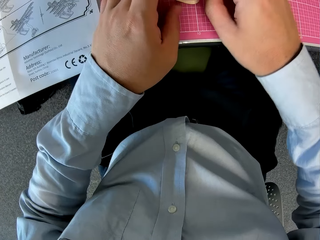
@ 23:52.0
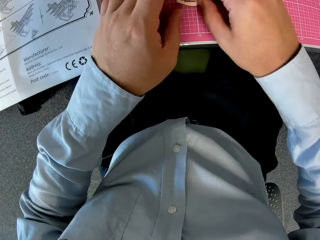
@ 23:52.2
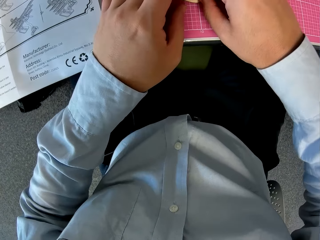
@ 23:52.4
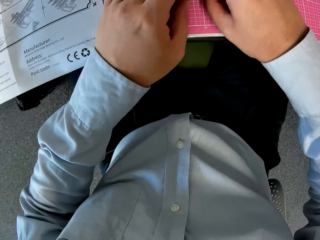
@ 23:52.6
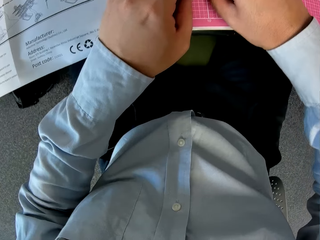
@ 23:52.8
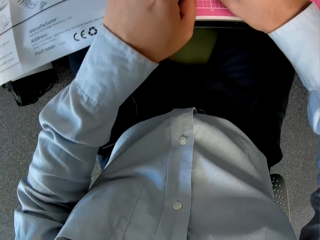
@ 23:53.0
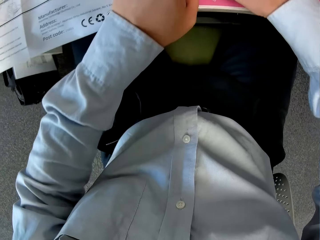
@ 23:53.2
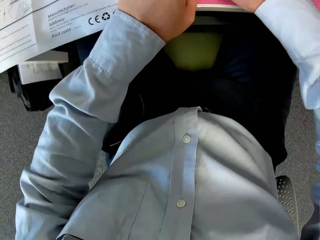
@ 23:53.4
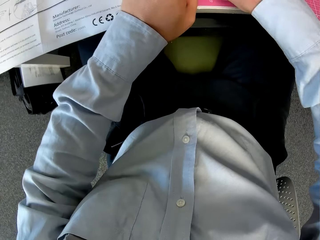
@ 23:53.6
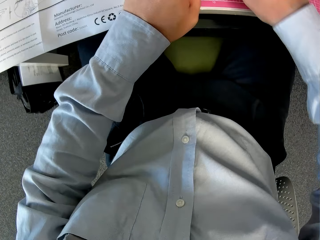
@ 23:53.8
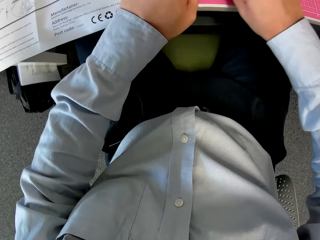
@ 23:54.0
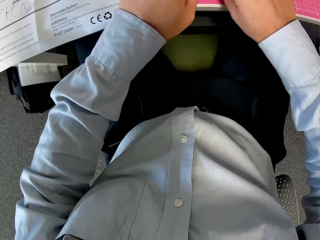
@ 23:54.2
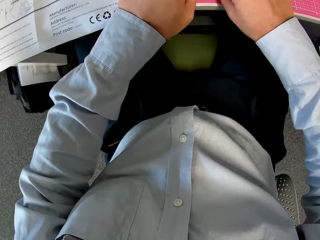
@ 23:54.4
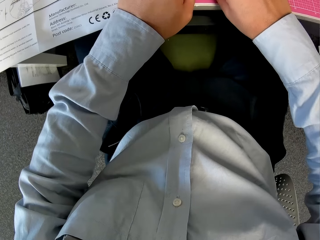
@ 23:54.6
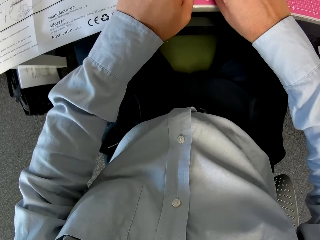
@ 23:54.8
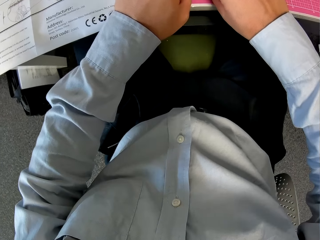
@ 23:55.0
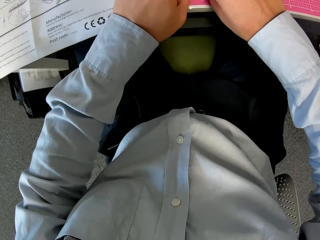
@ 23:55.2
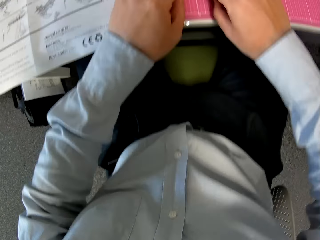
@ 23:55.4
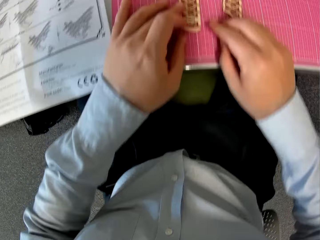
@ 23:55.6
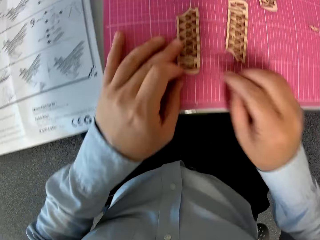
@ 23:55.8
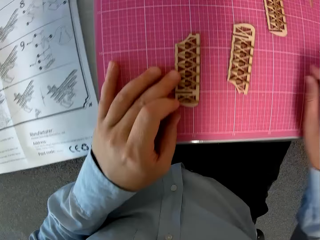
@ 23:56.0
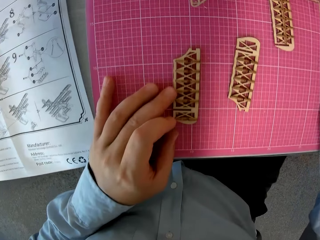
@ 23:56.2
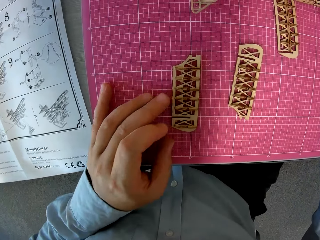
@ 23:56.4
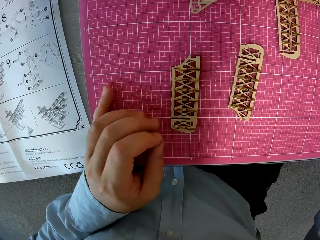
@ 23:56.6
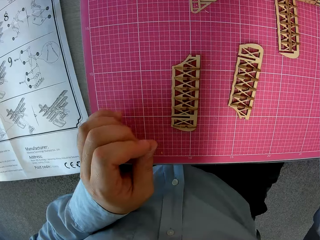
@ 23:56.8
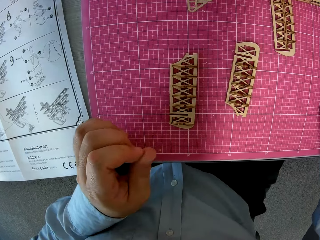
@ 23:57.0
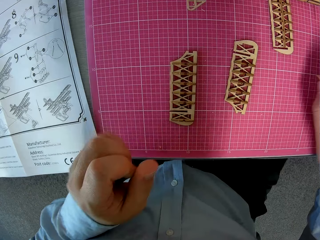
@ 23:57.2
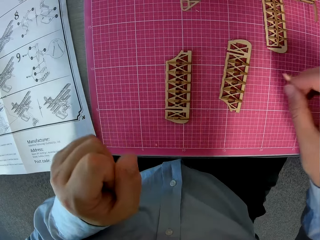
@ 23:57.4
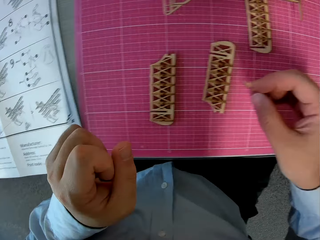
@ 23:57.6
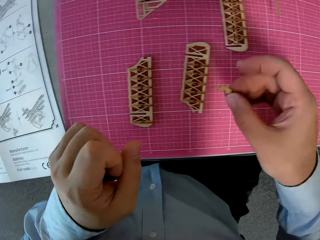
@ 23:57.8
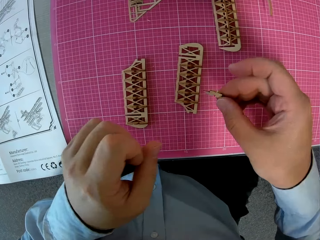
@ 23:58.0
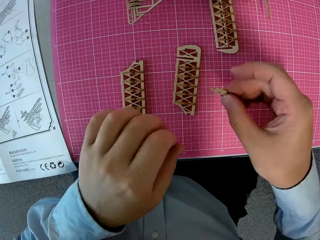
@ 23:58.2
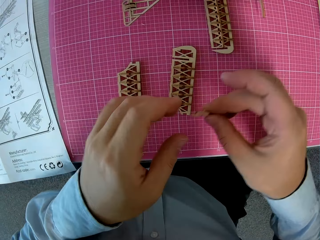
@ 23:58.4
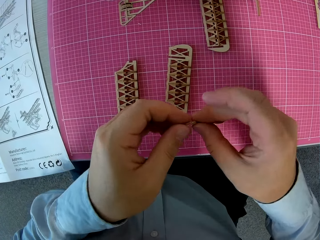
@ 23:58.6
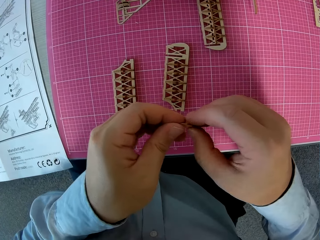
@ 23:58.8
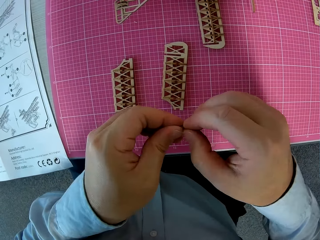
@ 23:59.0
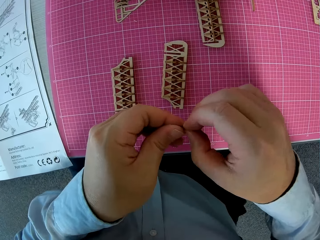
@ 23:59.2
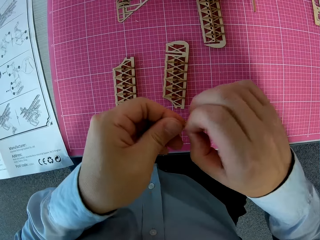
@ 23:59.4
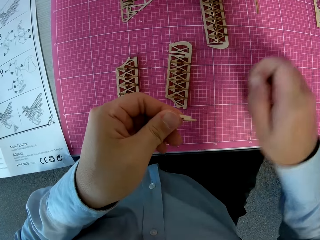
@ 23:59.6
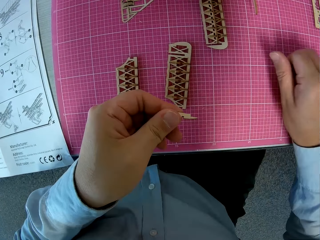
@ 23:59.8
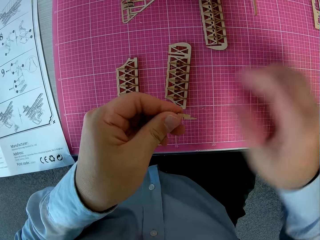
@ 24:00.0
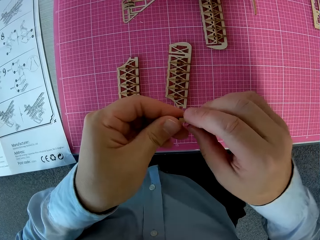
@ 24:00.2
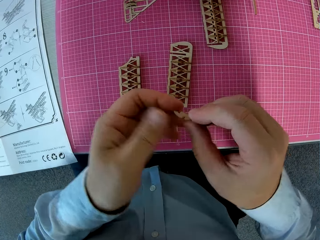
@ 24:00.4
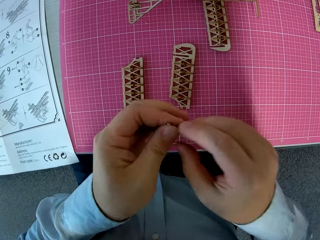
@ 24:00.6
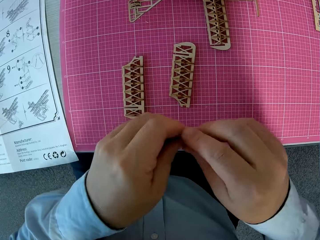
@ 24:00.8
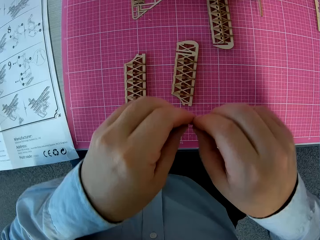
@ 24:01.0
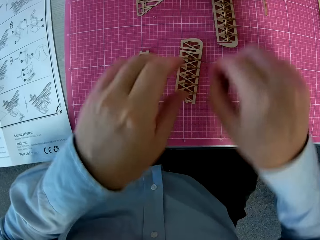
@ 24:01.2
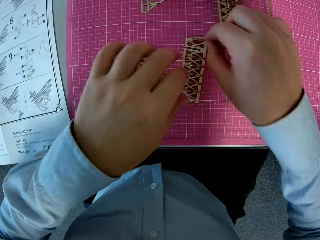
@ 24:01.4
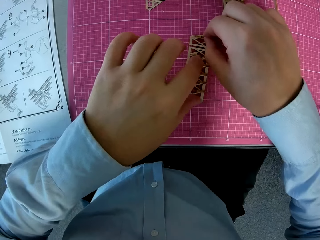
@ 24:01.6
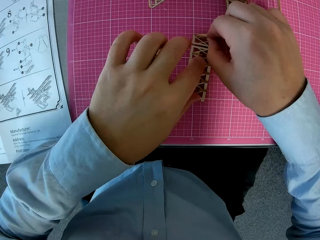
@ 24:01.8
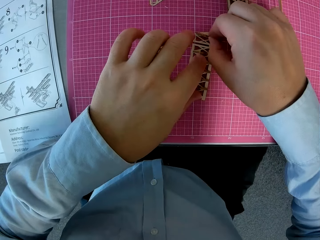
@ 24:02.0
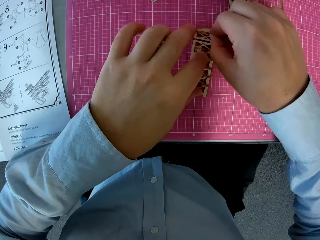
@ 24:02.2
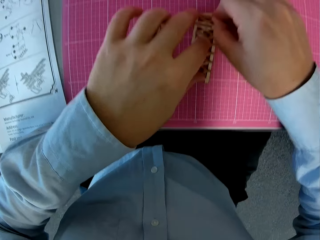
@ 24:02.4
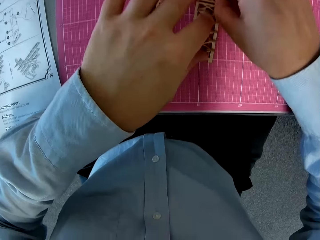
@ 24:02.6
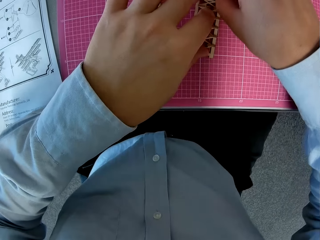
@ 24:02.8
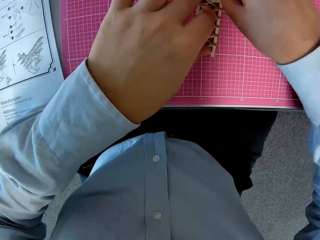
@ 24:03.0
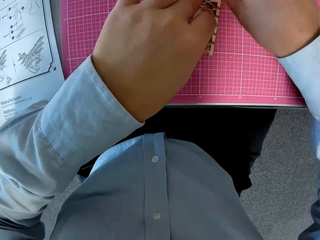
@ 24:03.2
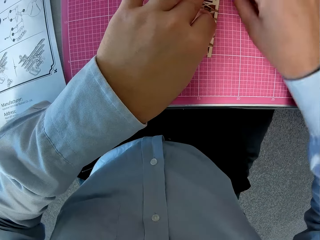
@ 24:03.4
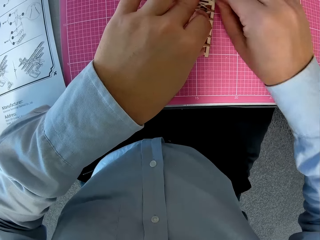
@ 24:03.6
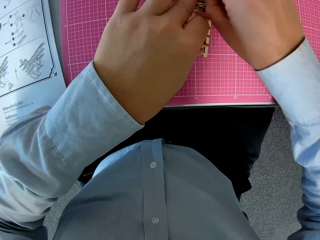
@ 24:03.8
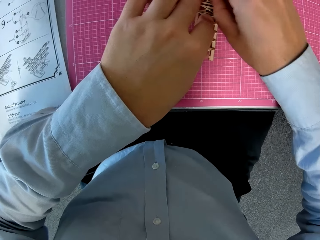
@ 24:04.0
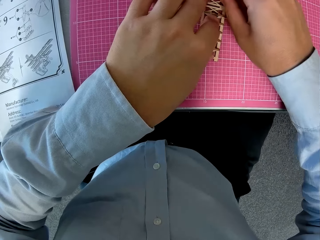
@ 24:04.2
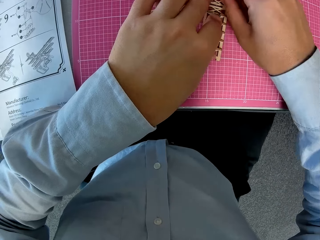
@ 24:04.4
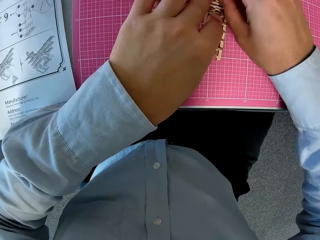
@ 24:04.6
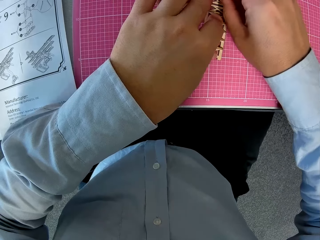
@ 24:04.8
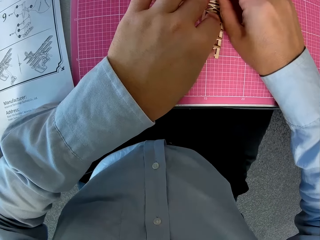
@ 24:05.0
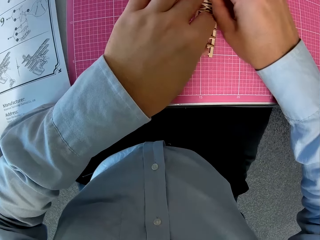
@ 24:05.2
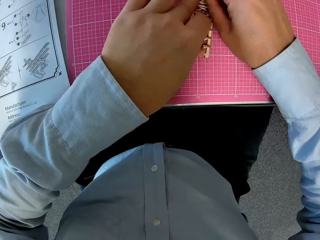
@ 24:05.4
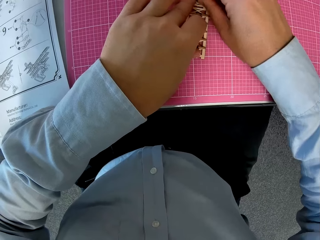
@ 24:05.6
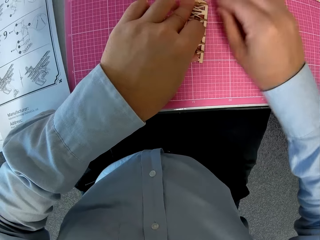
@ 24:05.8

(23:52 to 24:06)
The camera wearer picks a puzzle piece on the graph board with his right hand. He removes an object from the puzzle piece. He drops the object on the graph board. He adjusts the puzzle piece. He fixes the puzzle piece to the component on the graph board.

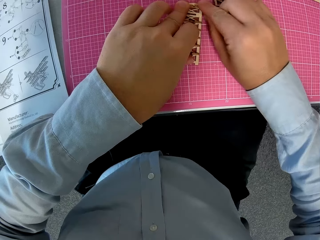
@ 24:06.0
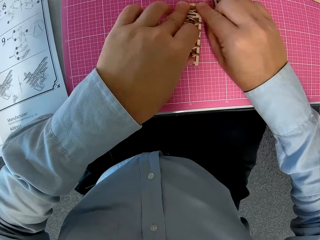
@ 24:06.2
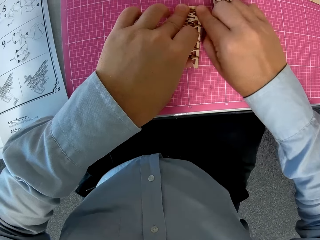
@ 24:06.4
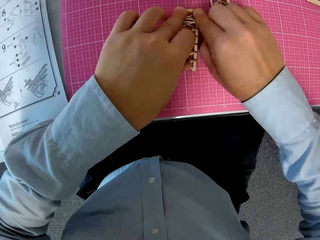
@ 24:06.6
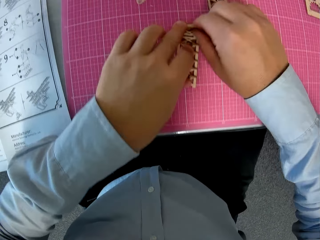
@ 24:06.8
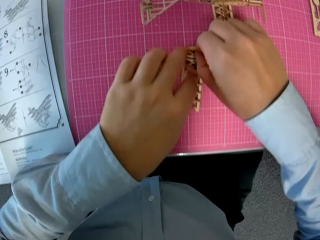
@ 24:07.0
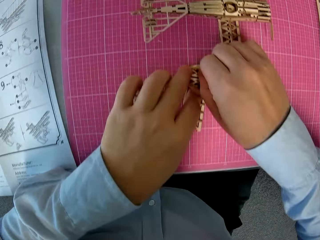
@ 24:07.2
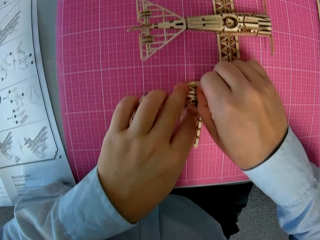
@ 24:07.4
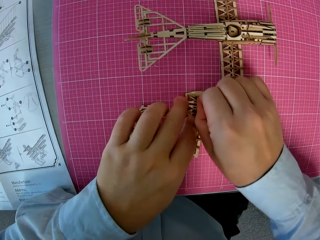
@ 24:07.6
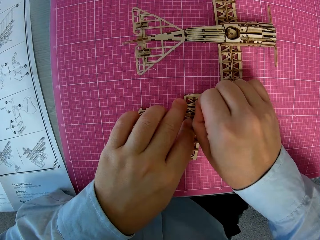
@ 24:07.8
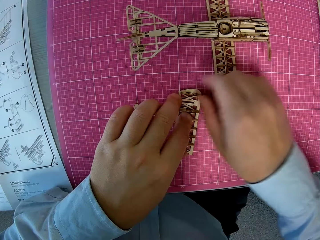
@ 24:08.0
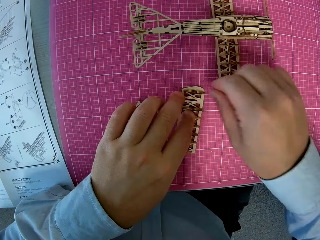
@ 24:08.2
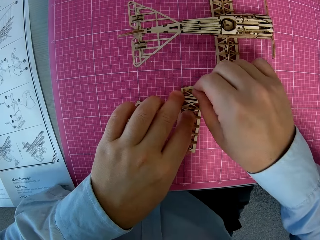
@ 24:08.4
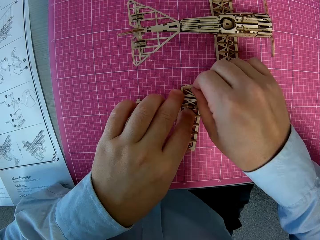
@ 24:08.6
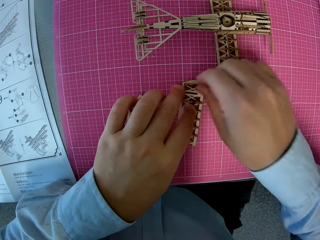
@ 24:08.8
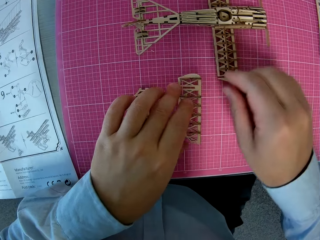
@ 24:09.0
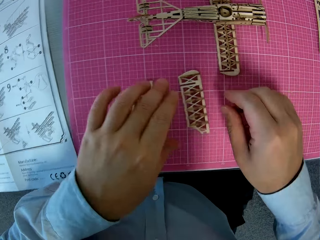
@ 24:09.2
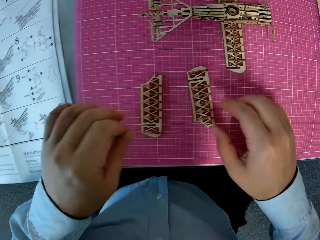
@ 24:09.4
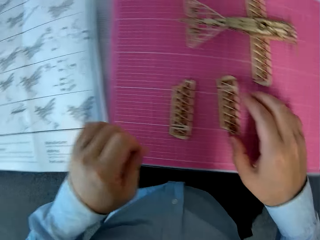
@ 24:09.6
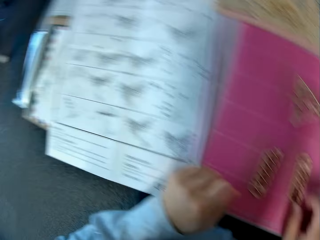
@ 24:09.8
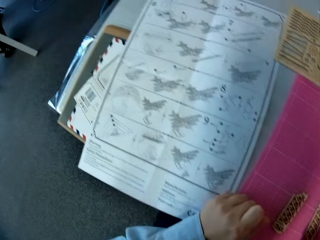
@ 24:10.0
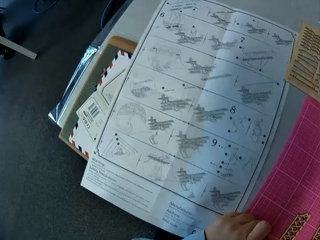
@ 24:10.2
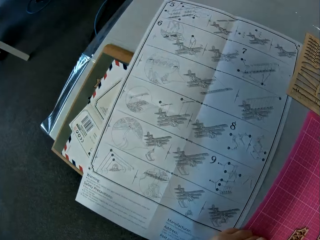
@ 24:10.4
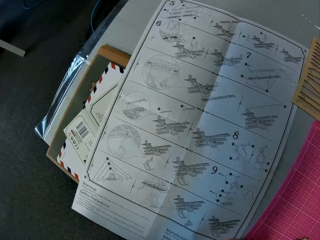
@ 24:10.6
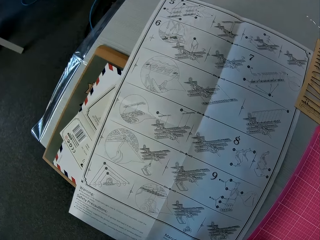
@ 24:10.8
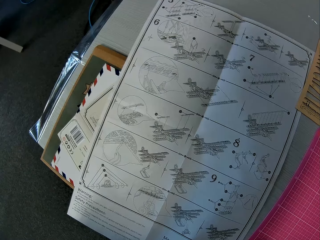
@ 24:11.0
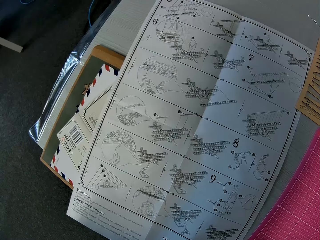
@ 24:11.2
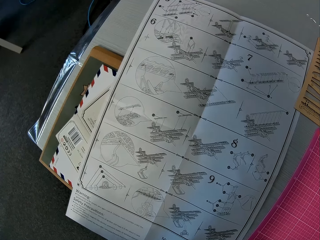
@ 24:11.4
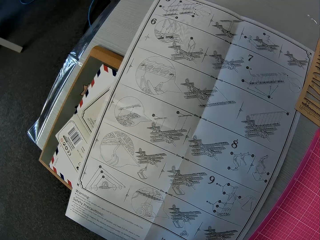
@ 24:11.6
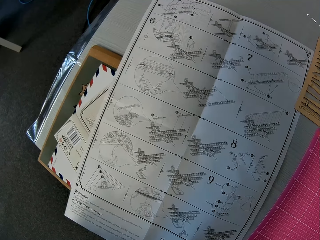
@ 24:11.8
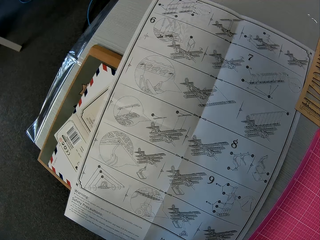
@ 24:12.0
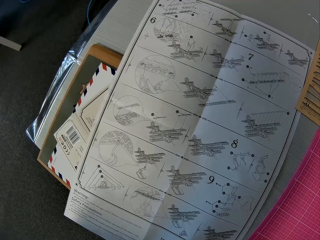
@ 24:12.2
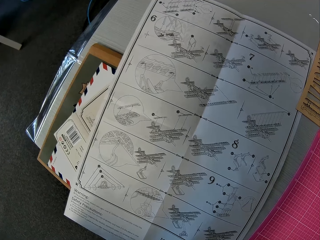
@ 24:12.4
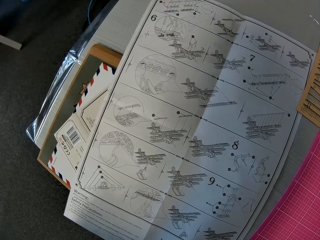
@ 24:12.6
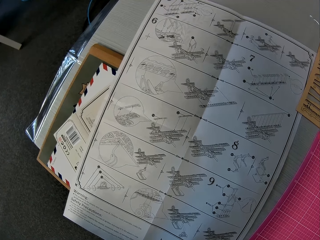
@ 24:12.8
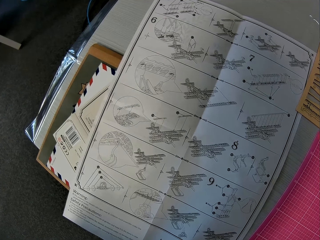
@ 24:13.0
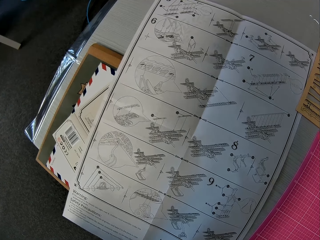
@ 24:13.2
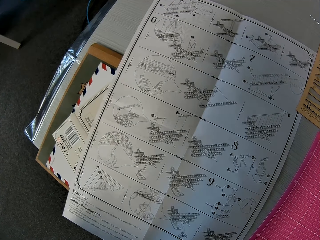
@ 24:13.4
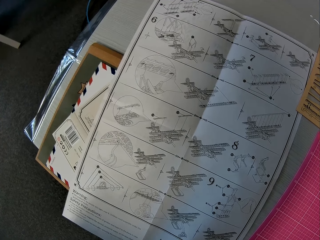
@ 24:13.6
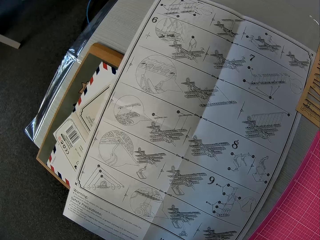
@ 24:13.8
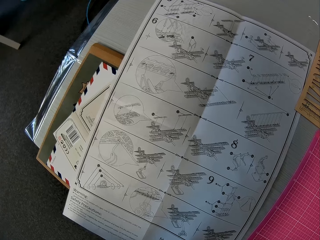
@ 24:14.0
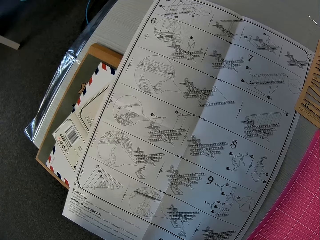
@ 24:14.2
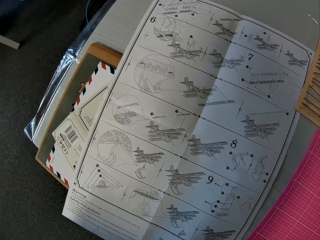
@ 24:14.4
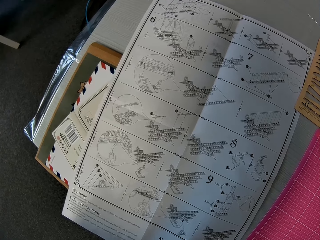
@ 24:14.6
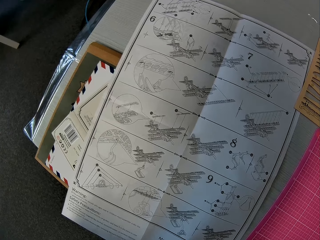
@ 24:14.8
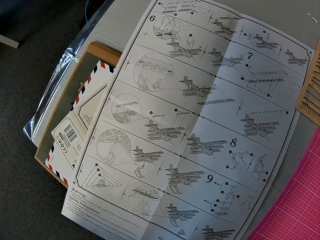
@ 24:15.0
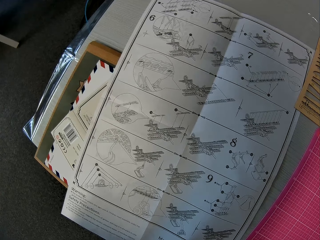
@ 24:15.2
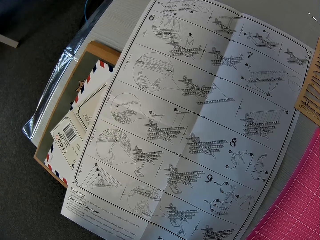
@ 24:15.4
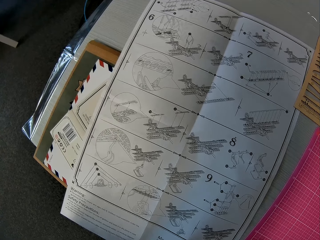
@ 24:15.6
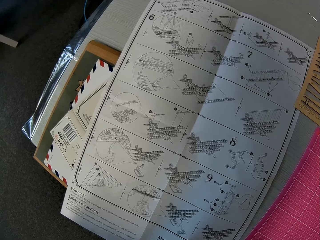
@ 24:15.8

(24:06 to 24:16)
The camera wearer looks at the manual paper on the left side.
